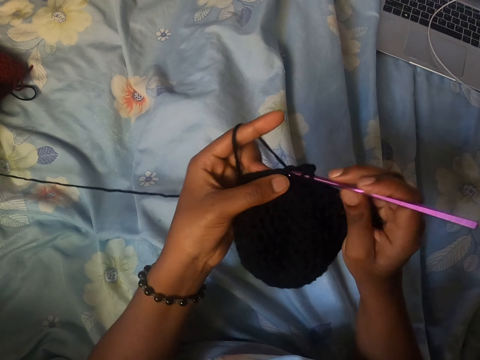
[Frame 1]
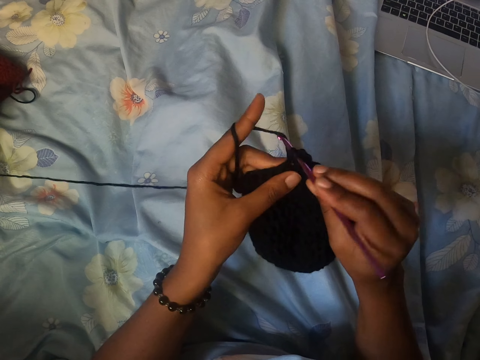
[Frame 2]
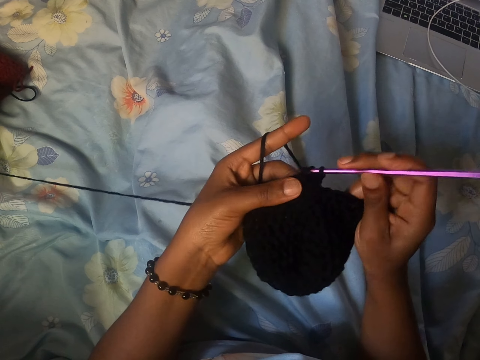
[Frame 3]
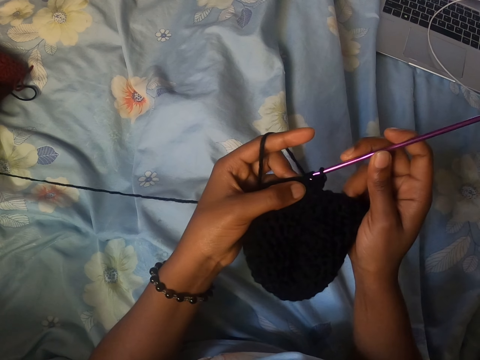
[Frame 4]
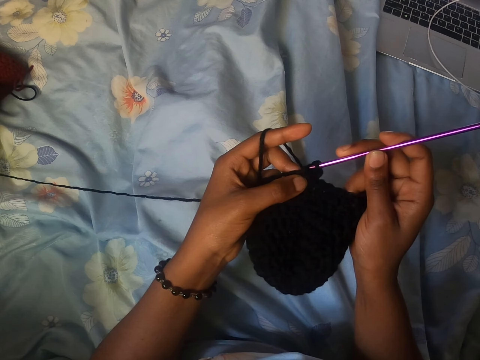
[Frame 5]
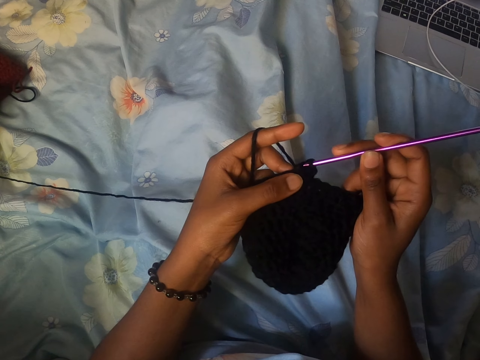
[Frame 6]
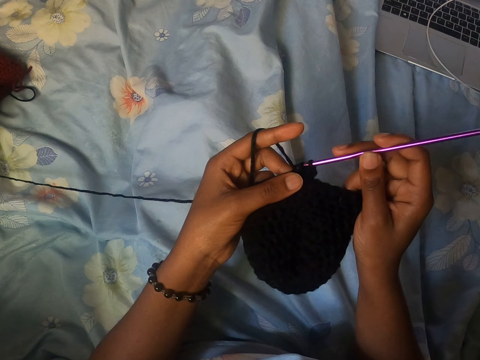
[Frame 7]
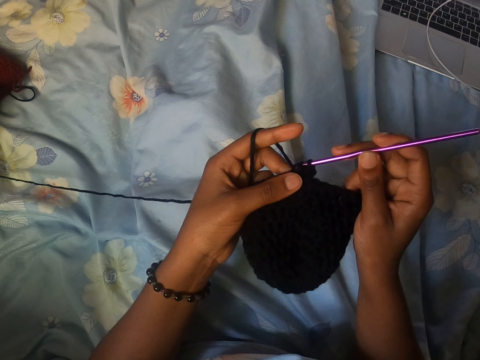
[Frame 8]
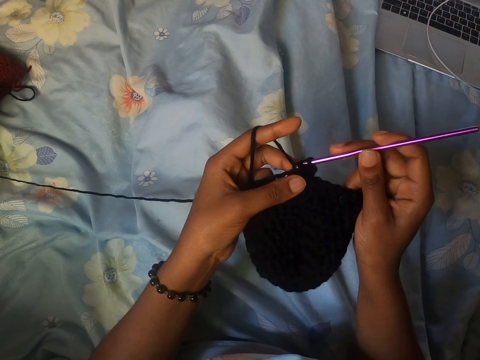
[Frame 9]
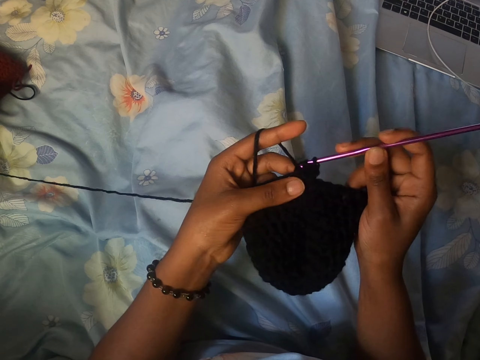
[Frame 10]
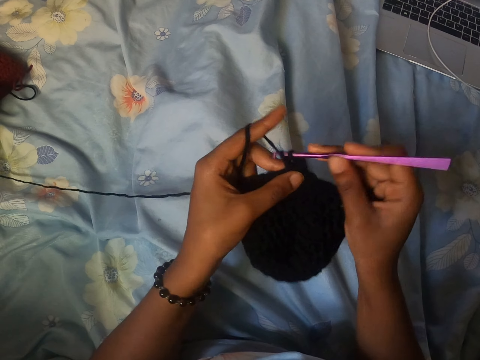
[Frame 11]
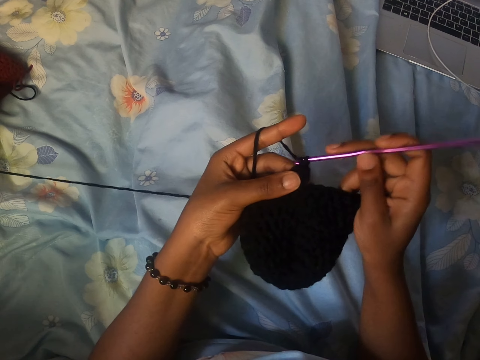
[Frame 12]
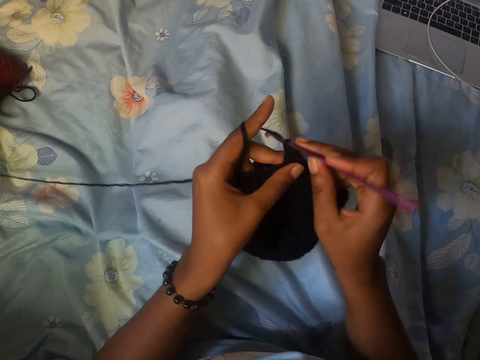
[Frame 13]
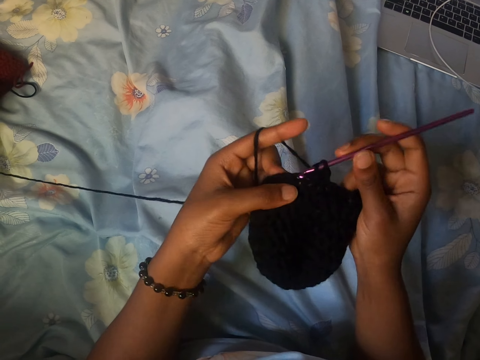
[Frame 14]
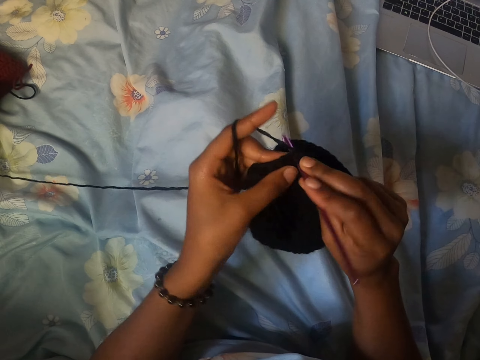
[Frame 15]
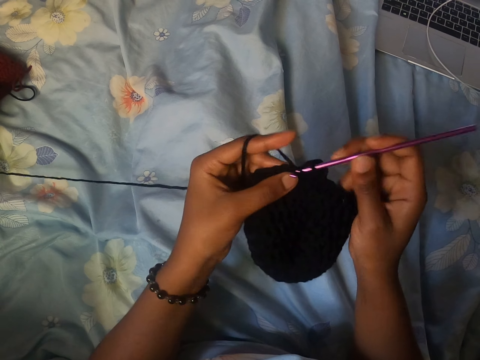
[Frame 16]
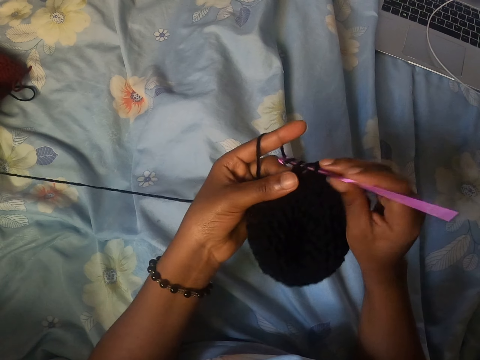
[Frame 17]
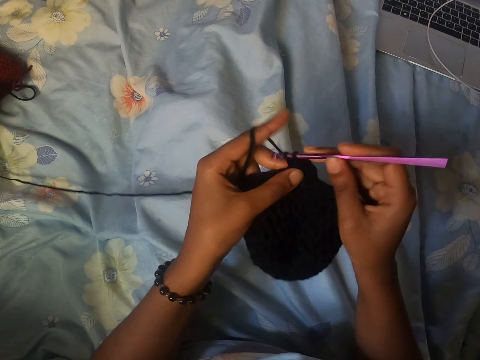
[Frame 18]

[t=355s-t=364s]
The camera wearer adjusts the cloth. They stitch.

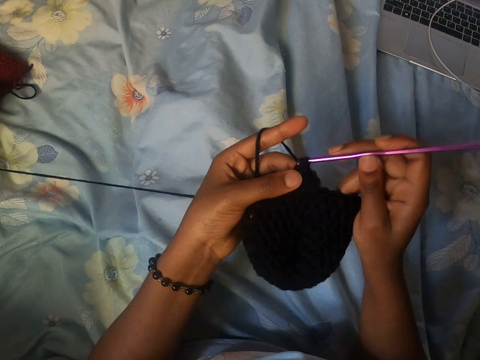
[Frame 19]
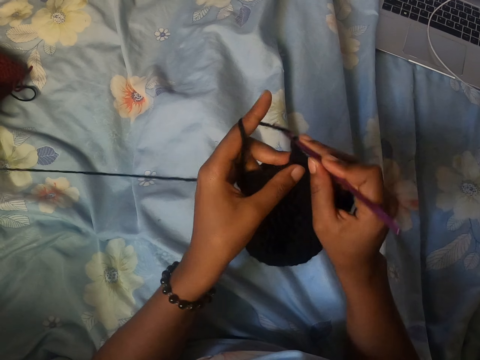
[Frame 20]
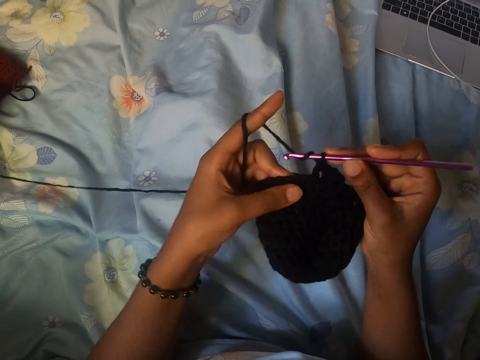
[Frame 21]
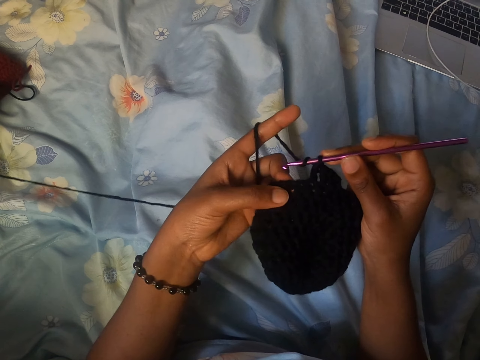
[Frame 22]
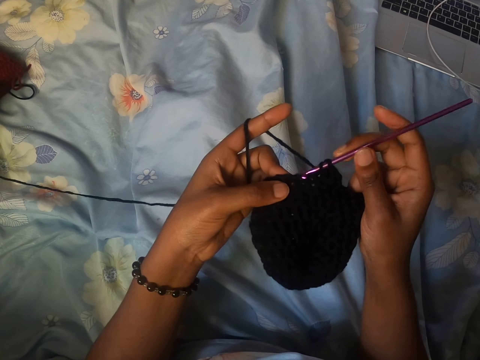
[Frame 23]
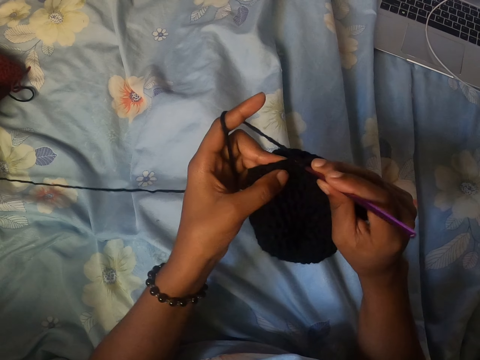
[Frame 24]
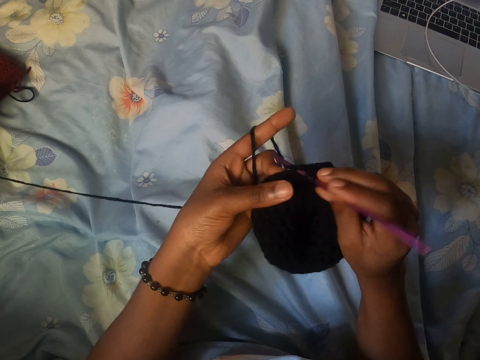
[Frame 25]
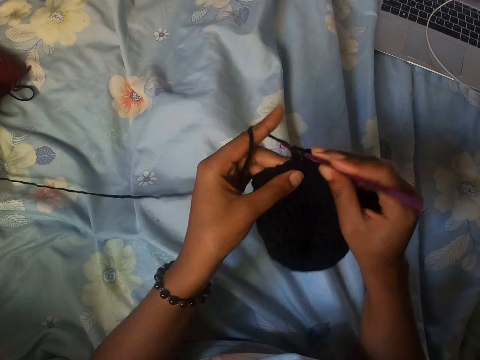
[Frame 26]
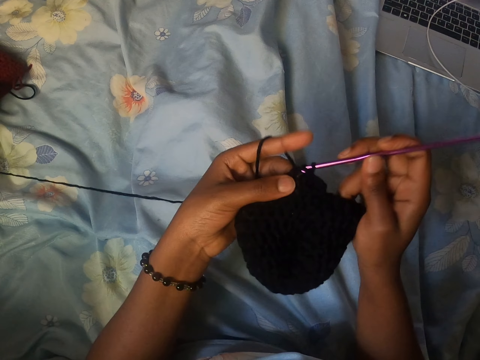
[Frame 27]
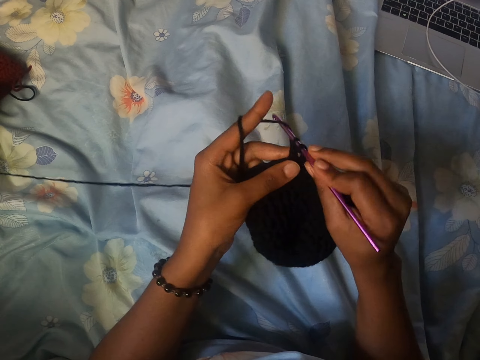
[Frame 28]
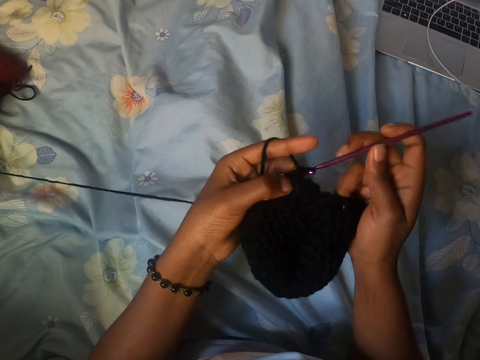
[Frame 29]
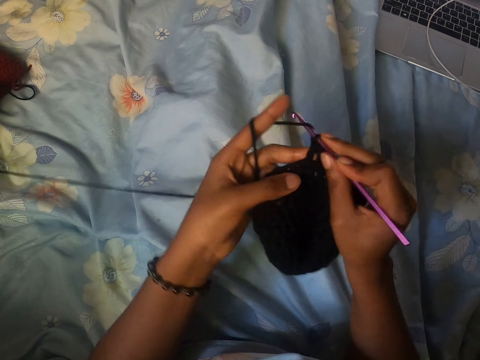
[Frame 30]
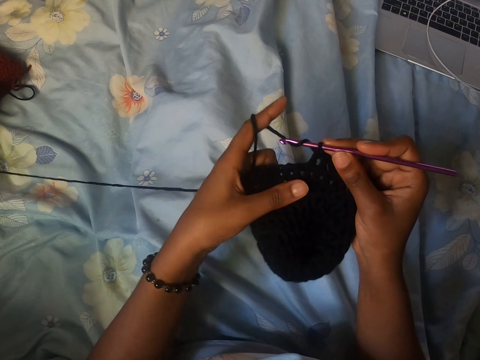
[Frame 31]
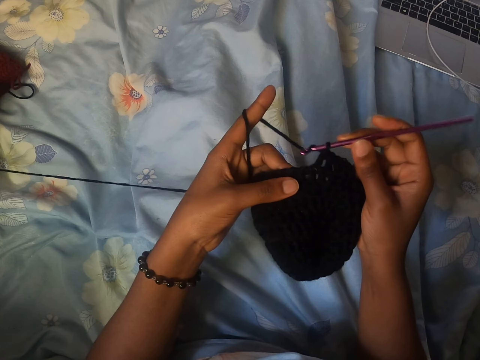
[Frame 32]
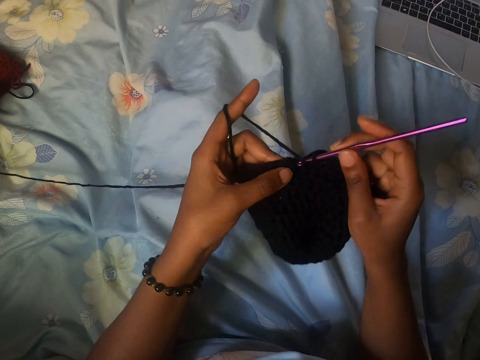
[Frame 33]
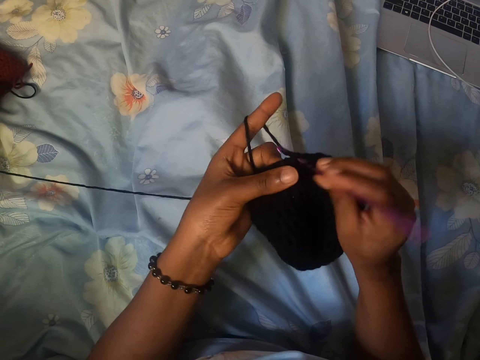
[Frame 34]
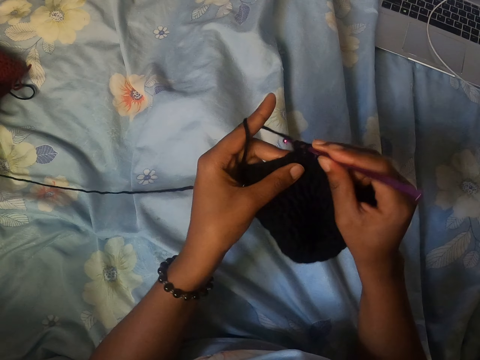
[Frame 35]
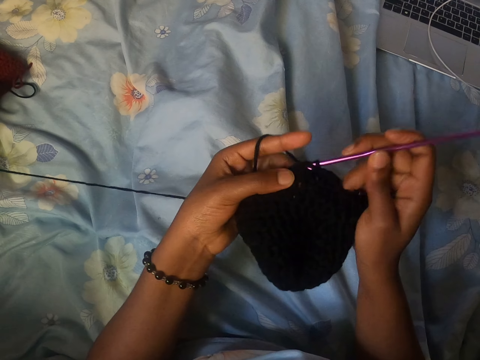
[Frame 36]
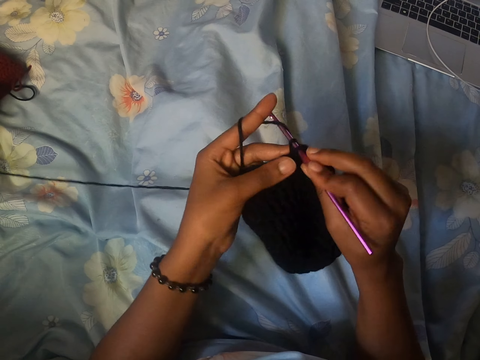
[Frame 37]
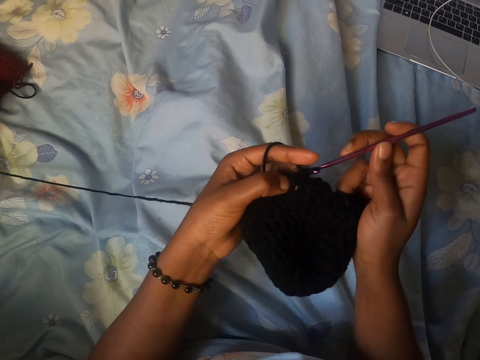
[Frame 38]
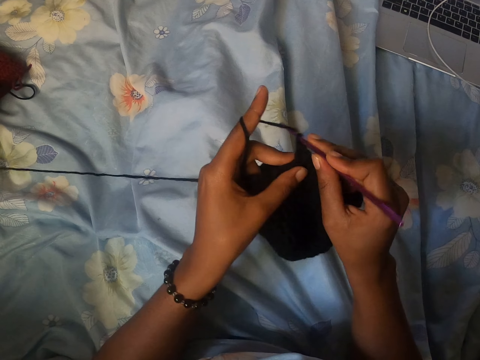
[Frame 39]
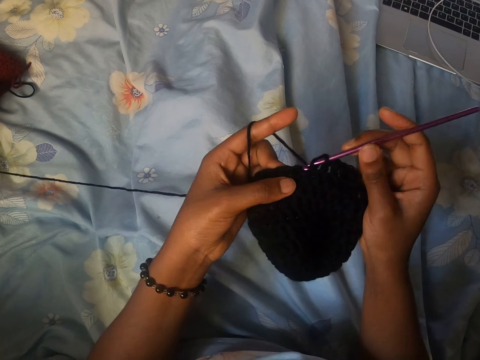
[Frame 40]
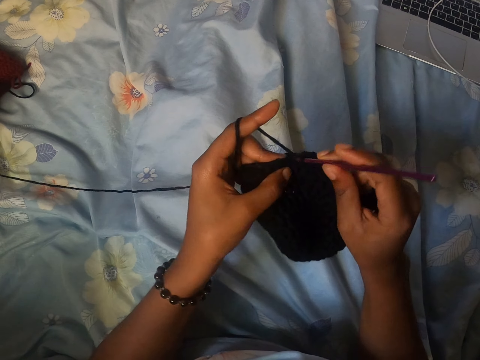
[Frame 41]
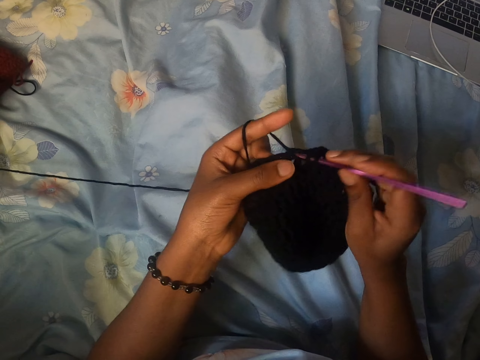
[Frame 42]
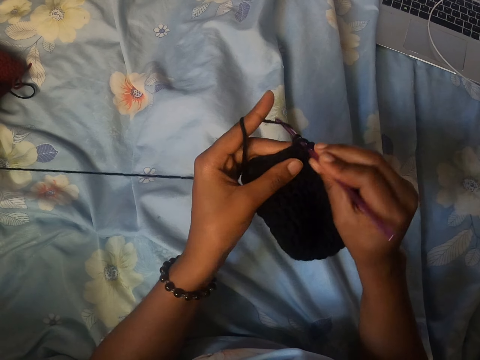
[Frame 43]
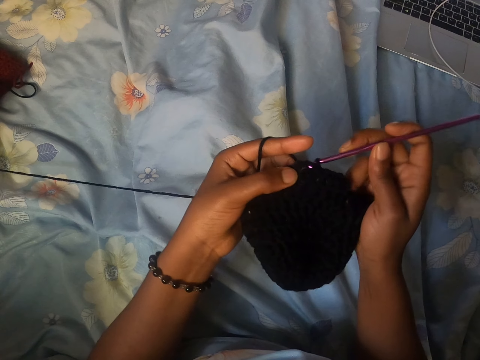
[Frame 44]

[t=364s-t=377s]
The camera wearer adjusts the cloth. They stitch. They adjust the cloth. They stitch.
